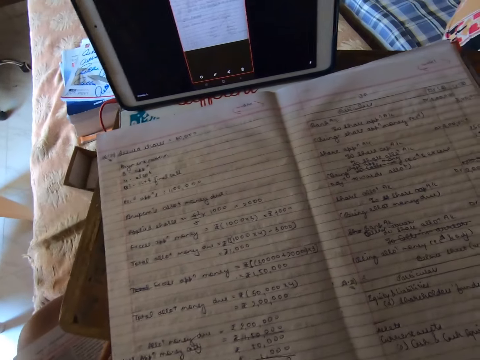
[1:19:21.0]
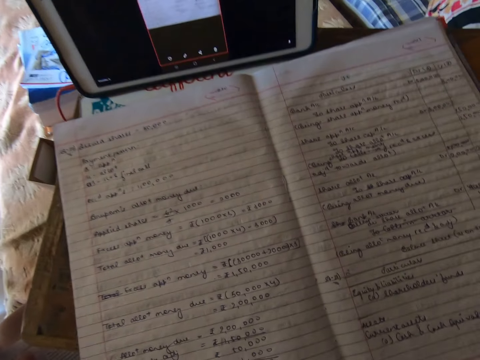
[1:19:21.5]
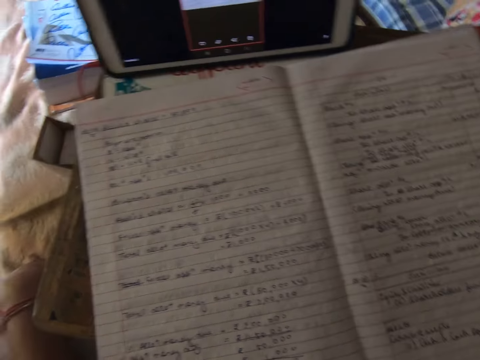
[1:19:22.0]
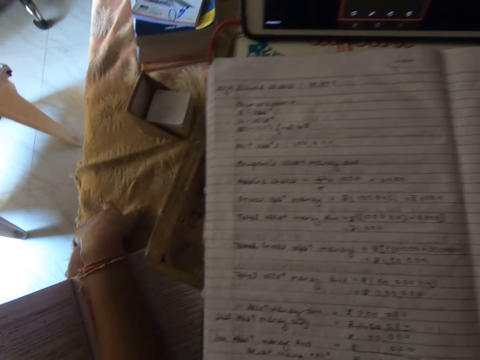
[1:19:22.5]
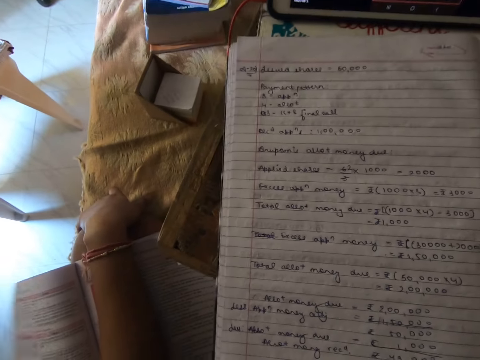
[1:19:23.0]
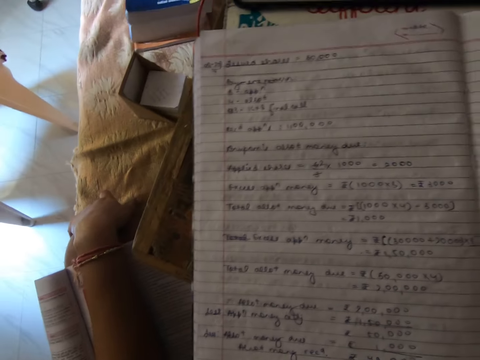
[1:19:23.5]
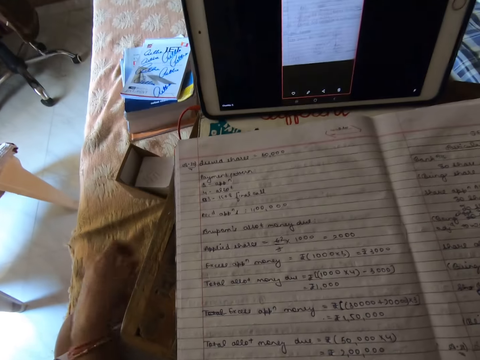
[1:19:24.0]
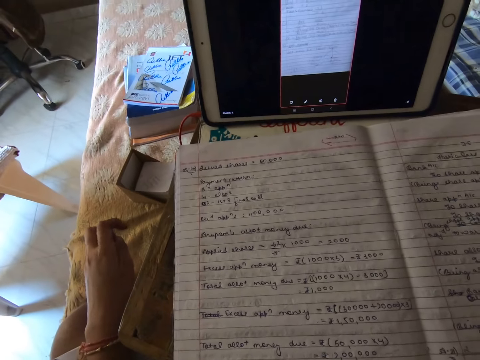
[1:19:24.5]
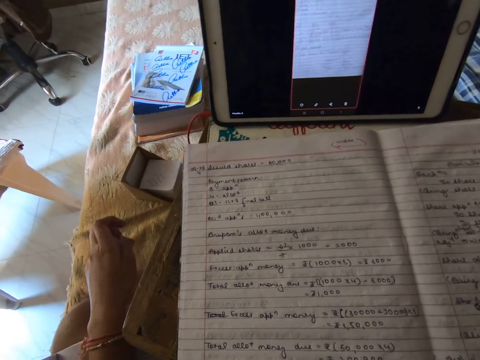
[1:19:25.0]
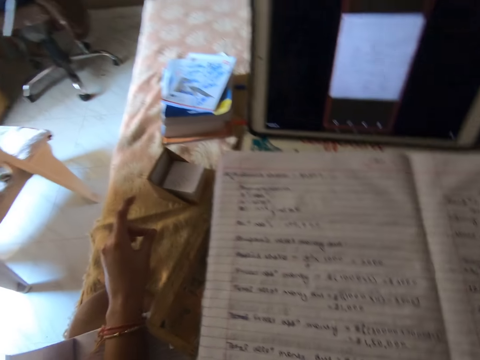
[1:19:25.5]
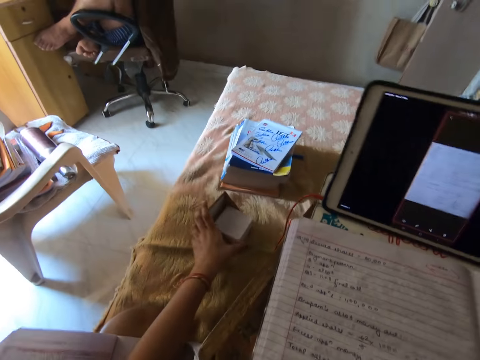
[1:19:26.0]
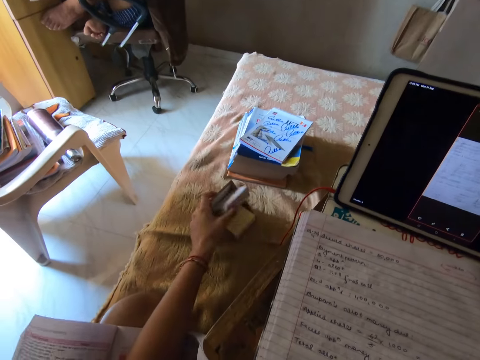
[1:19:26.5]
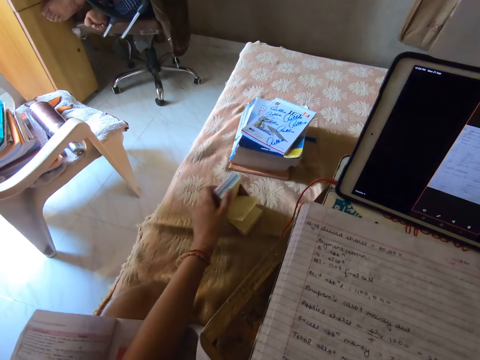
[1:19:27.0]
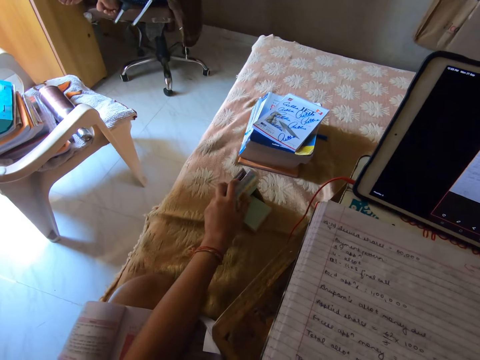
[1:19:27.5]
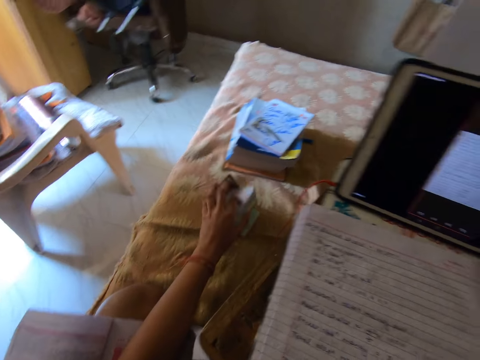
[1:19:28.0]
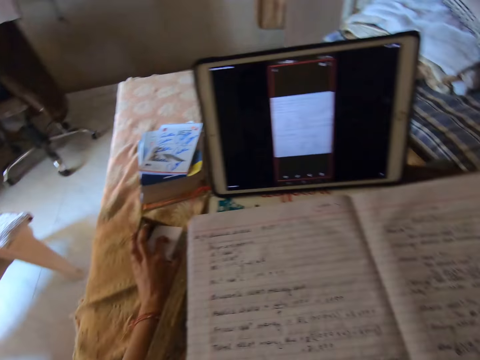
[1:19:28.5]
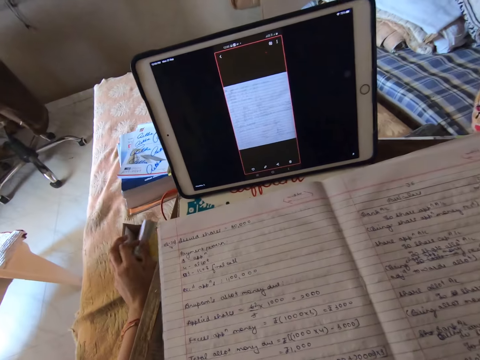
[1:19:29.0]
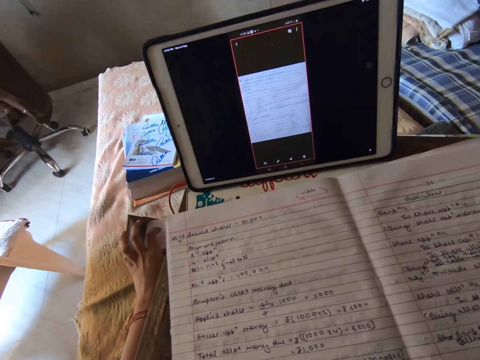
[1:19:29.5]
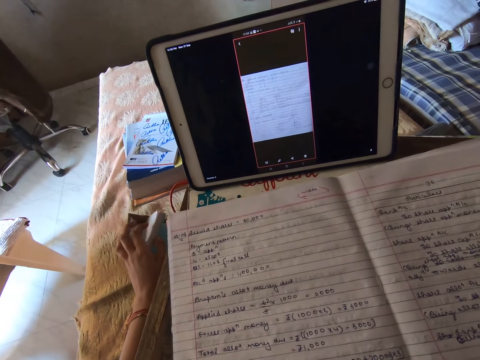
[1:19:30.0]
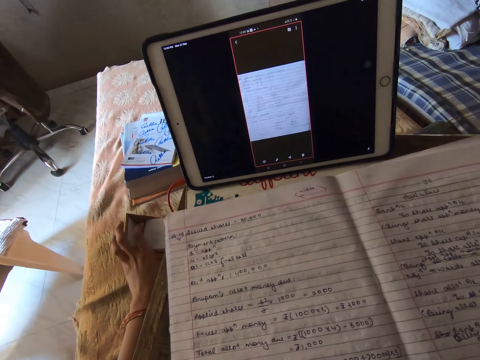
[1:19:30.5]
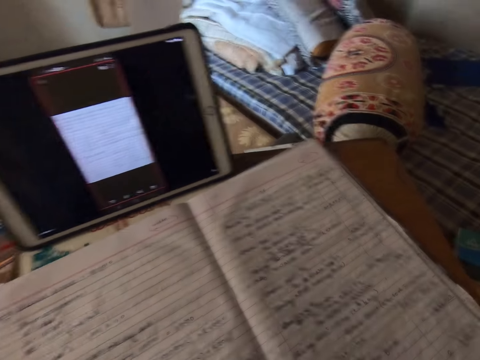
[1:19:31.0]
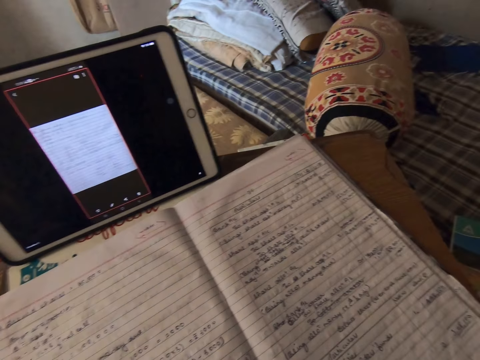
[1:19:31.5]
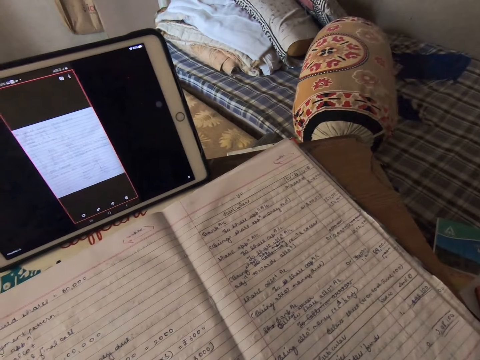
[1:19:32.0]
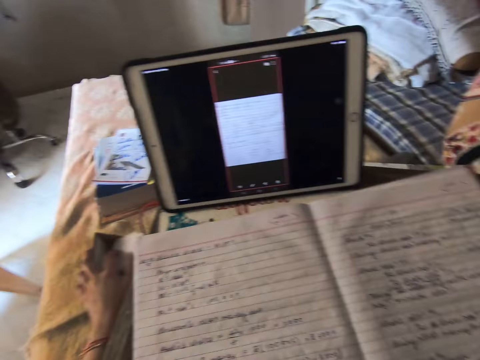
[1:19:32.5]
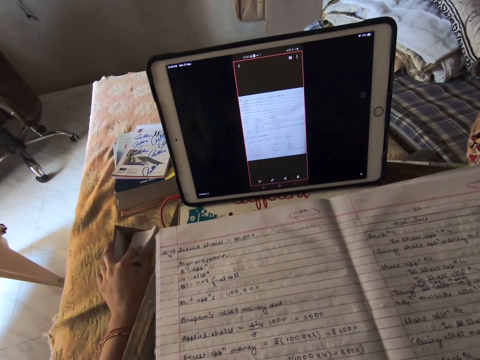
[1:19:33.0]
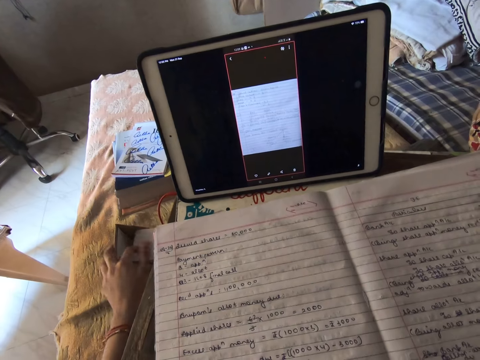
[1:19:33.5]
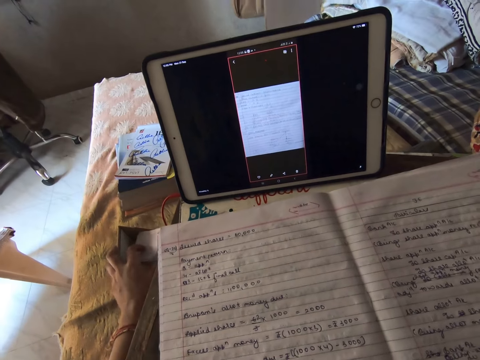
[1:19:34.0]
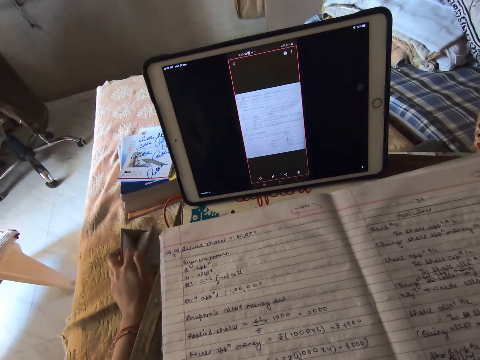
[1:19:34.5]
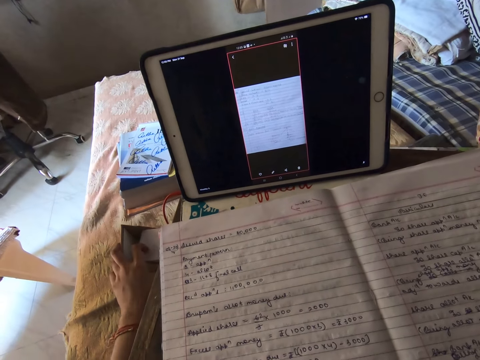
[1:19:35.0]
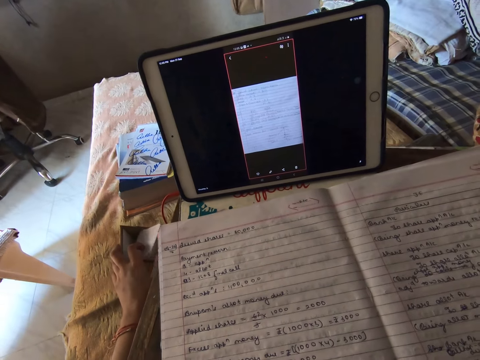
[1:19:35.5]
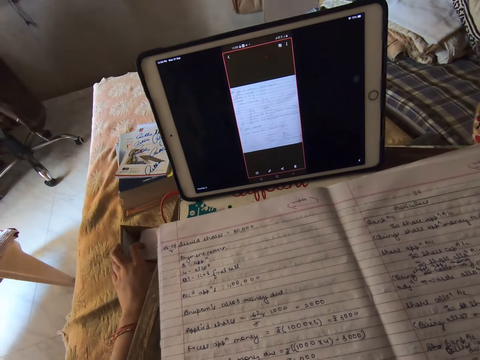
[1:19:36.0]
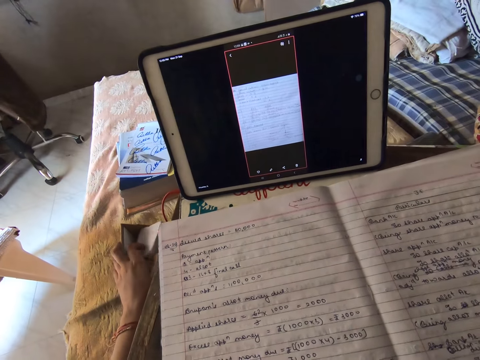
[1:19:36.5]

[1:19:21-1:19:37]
The camera wearer reads the book. They touch a sticky note on the bed. They open the small papers. They look at the tablet. They touch the sticky note on the bed.

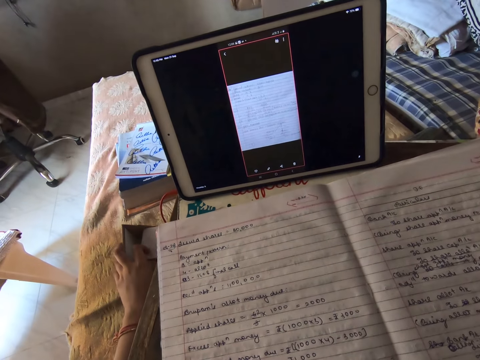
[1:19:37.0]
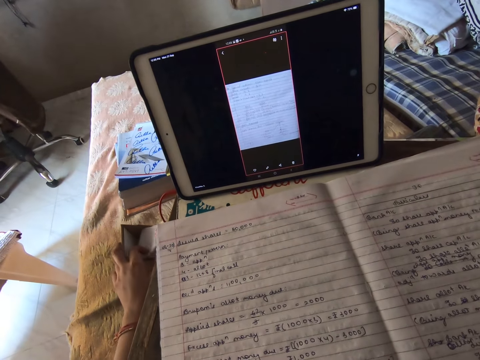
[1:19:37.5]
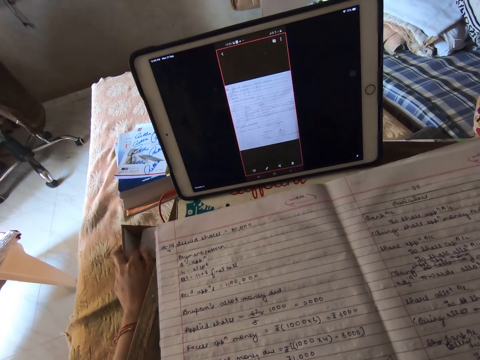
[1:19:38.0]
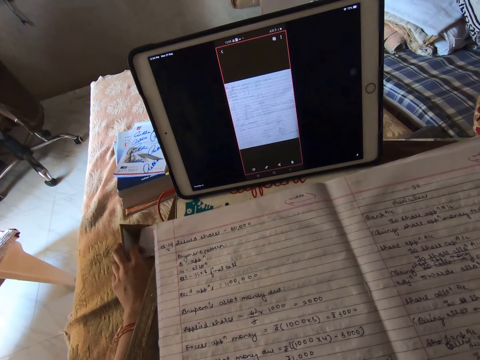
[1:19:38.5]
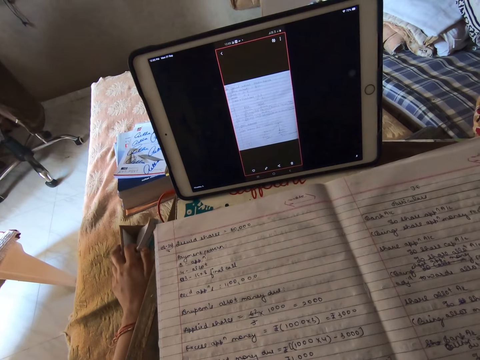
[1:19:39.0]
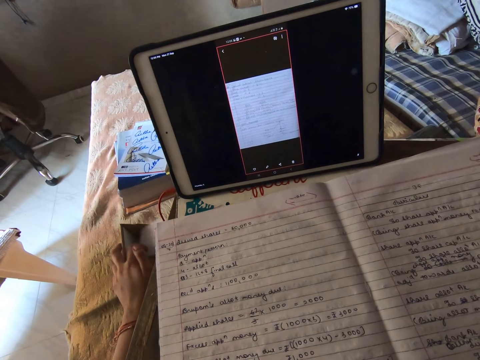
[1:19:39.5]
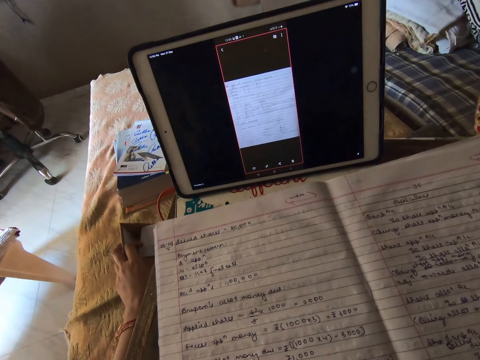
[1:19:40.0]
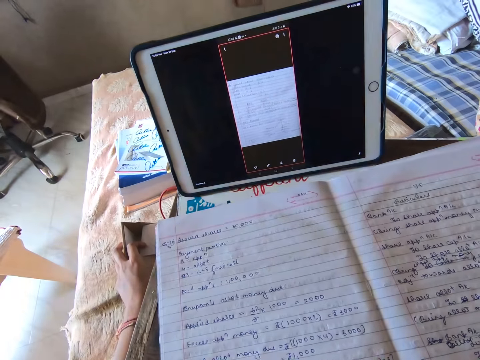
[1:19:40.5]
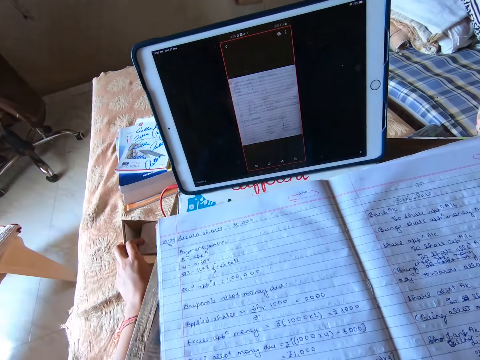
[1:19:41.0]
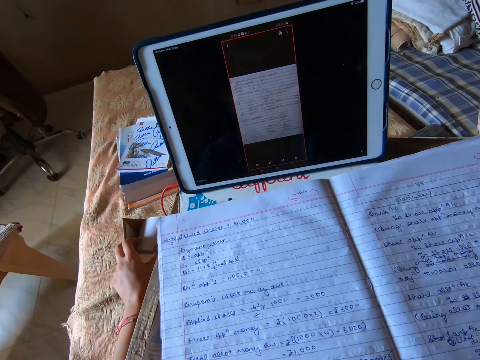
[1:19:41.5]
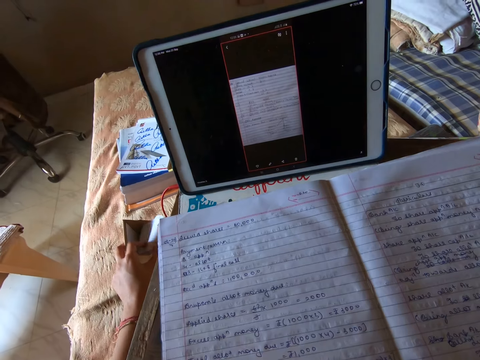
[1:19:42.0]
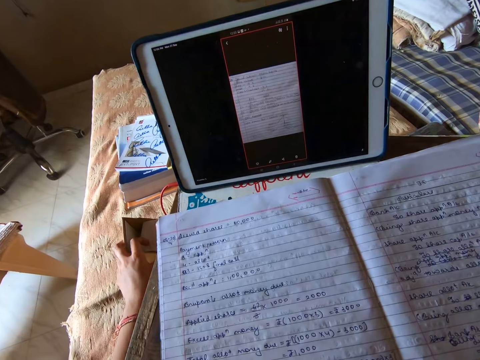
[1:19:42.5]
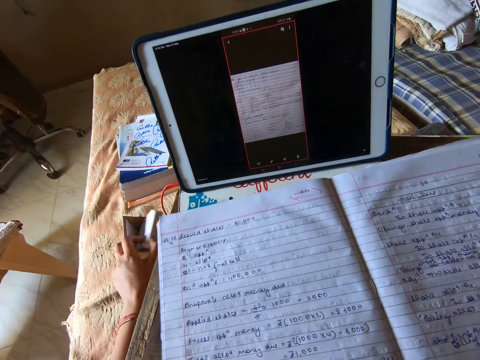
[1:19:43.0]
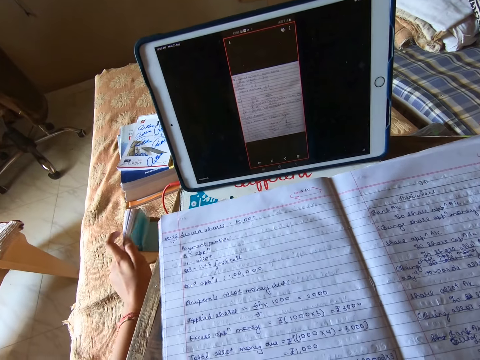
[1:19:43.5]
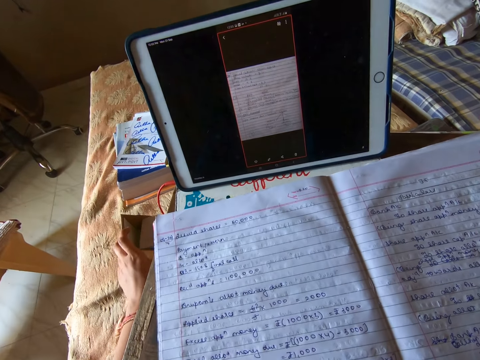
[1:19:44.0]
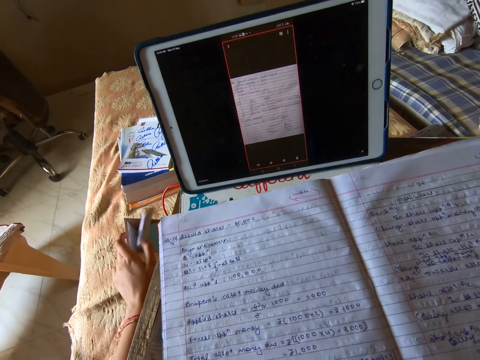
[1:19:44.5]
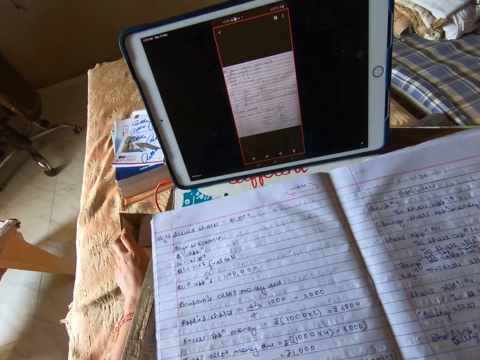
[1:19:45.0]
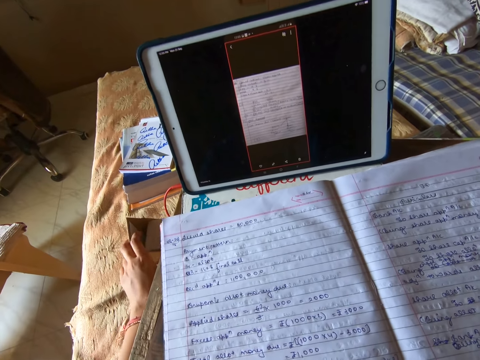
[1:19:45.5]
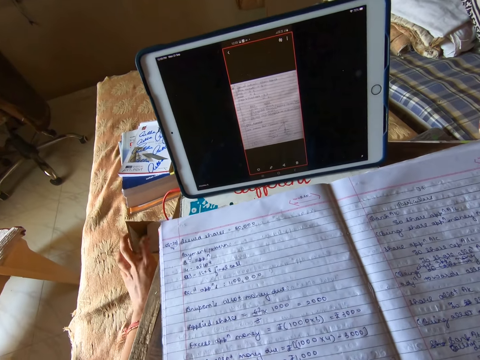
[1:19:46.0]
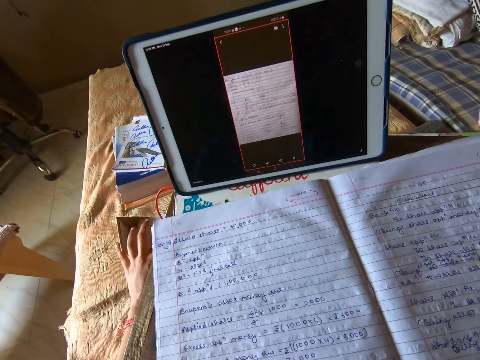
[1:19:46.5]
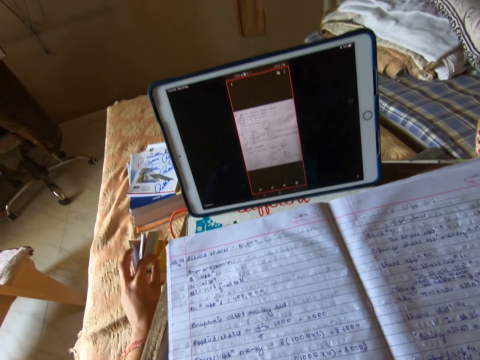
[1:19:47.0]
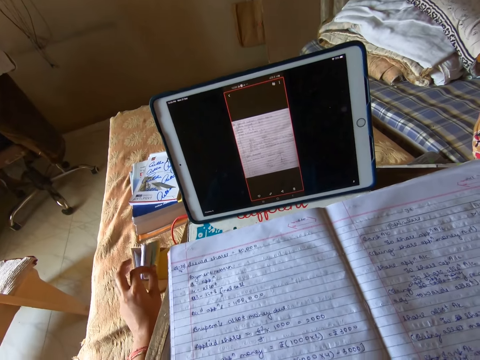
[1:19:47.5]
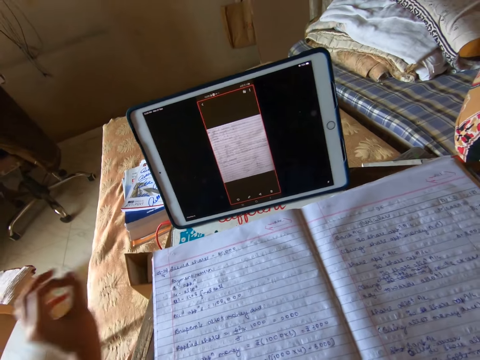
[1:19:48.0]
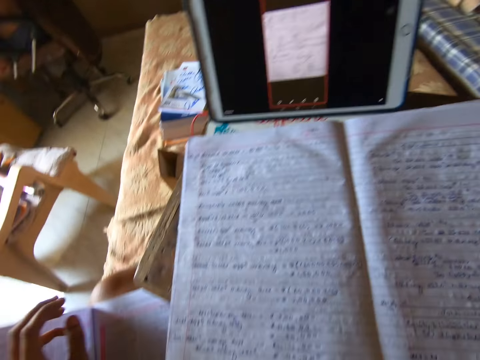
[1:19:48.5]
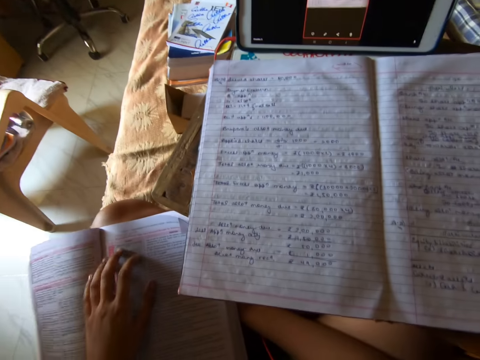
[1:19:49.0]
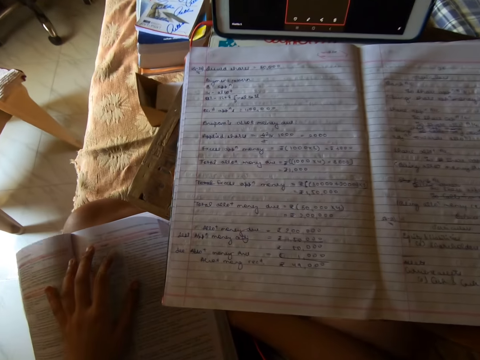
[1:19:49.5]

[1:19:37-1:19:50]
The camera wearer puts her hand on the textbook.
